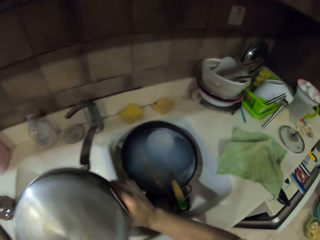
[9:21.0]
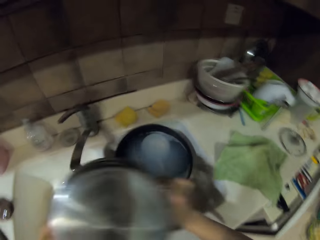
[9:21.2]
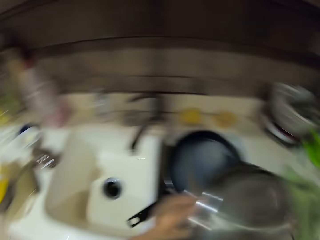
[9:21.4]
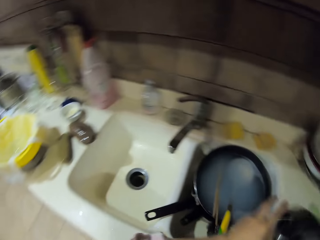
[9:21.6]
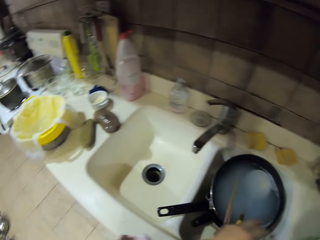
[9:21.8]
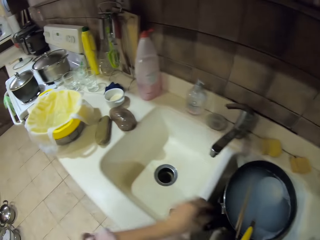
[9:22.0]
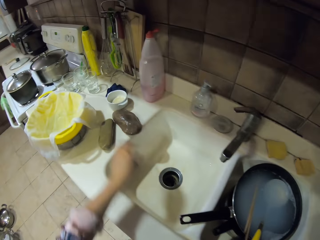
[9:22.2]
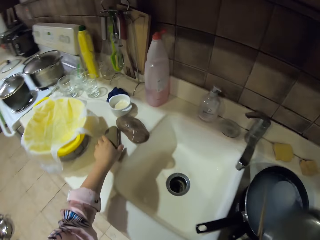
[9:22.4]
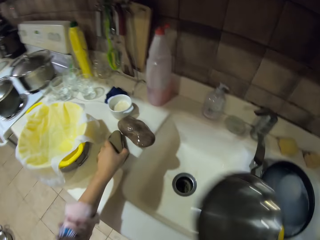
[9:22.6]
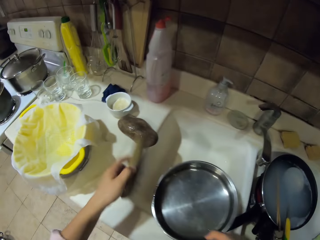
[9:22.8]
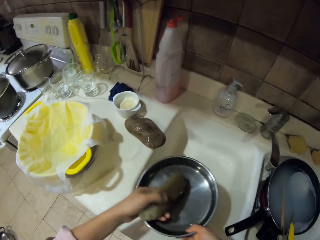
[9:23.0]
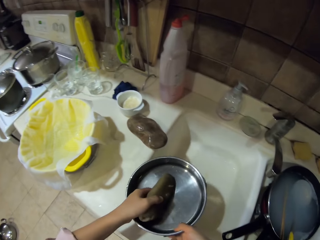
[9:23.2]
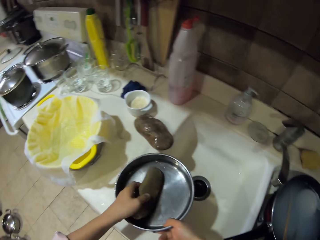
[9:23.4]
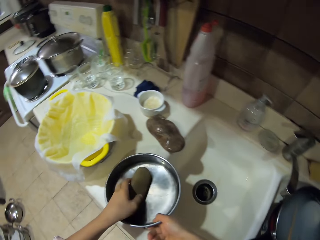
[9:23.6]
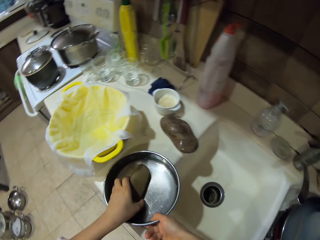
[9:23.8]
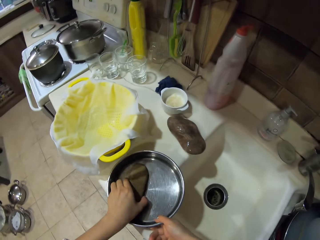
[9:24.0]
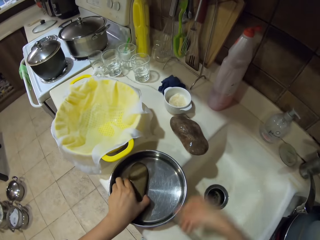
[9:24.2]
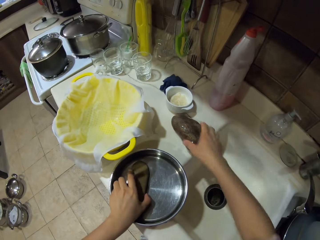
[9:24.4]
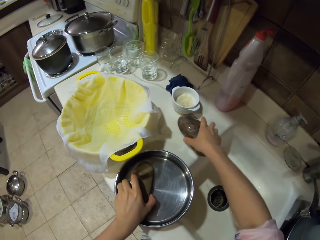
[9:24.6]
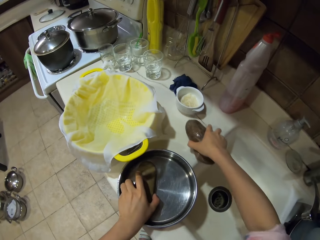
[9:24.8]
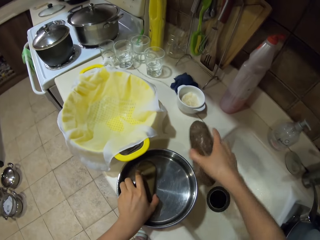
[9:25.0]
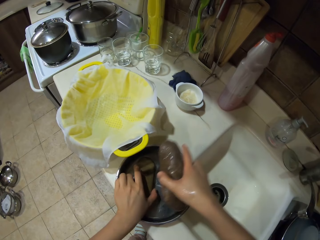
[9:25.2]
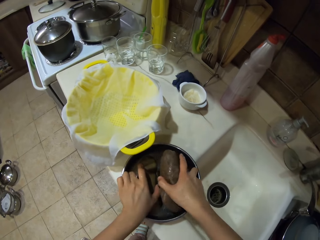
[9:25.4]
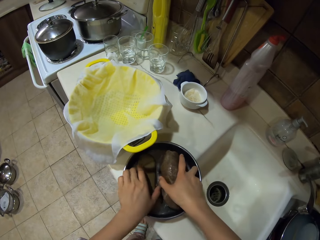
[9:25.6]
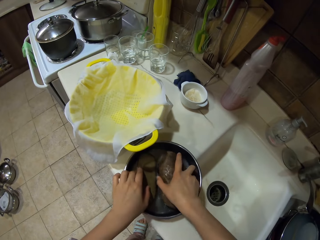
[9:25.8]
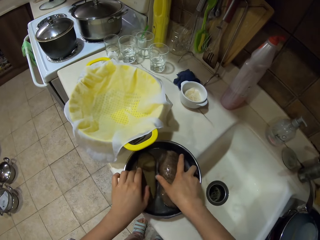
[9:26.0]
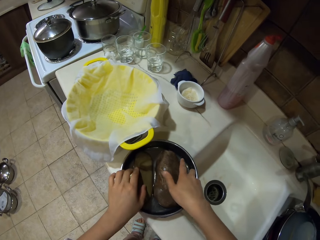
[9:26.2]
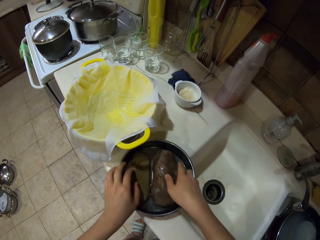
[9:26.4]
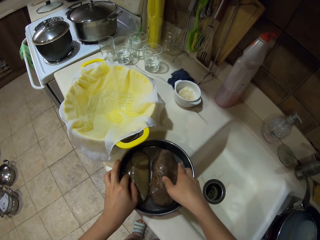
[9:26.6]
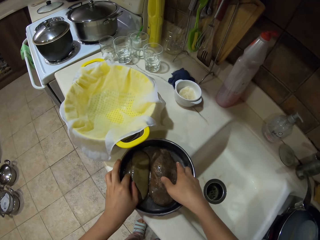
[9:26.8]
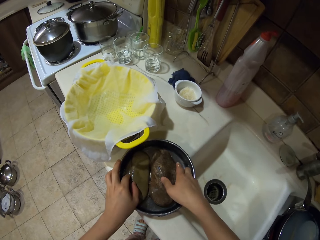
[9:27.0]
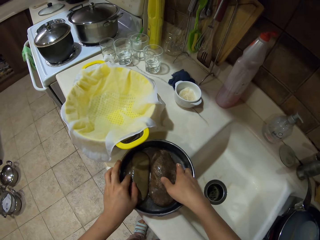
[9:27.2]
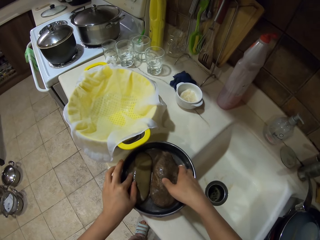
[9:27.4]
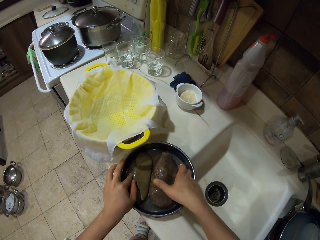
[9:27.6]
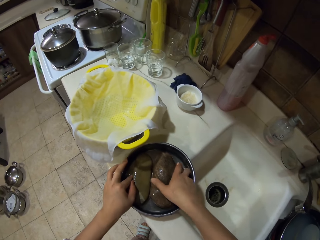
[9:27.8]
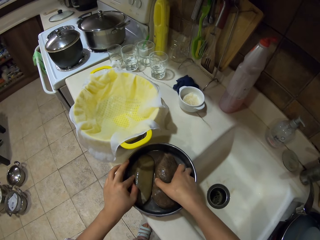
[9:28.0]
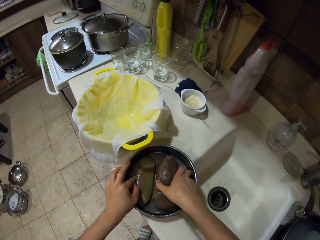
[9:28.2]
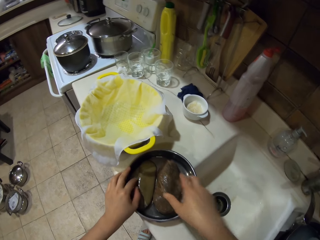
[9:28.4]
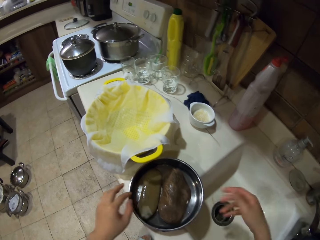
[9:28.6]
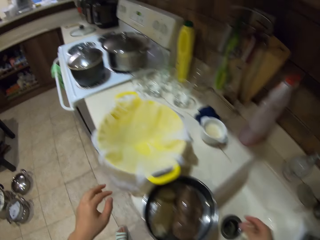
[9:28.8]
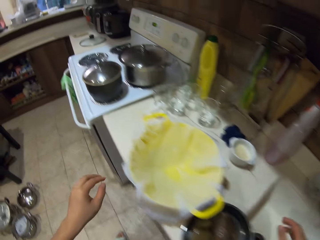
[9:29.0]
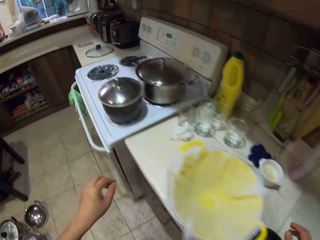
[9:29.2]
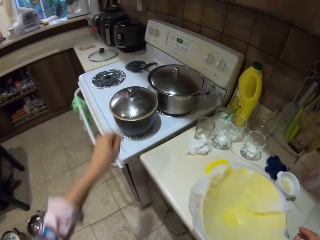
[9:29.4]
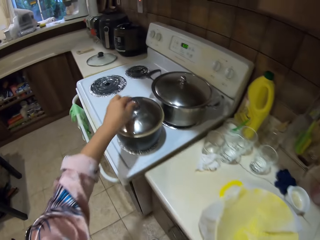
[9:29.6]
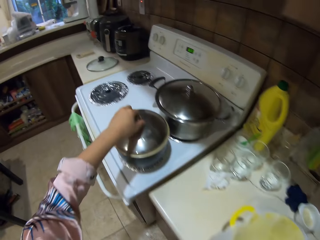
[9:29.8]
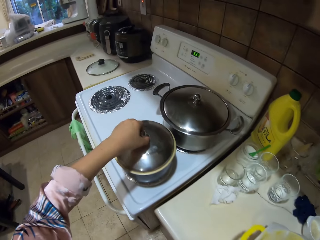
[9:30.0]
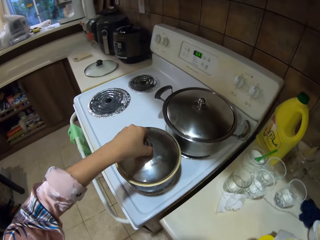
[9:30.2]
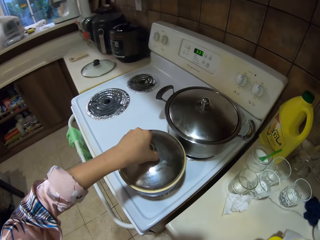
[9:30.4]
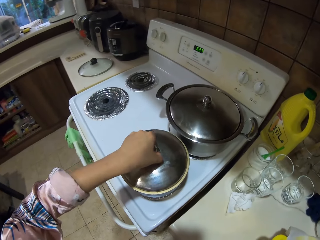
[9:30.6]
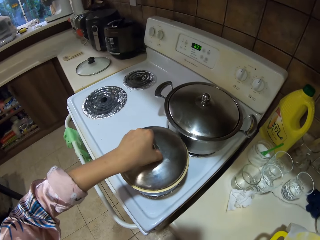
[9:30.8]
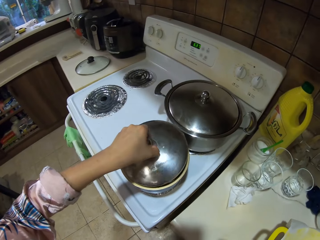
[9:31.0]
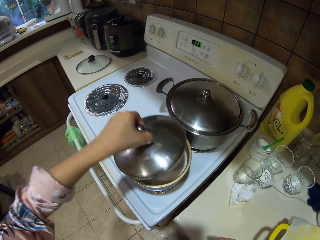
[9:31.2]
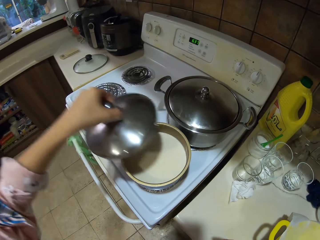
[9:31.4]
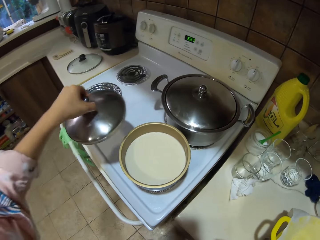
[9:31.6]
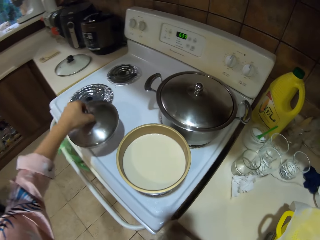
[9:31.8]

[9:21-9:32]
The camera wearer moves around. They pick a stone on the countertop, put the stone in a tray or cooking pot, and put the tray on the countertop. They pick a stone on the countertop and put the stone in the tray. They move around. They pick a pot lid. They open the cooking pot.

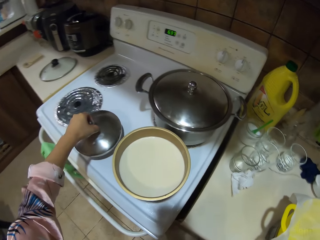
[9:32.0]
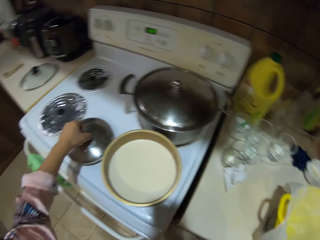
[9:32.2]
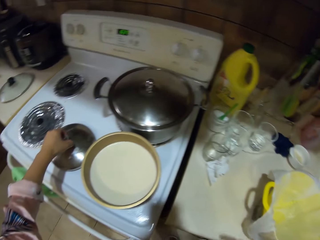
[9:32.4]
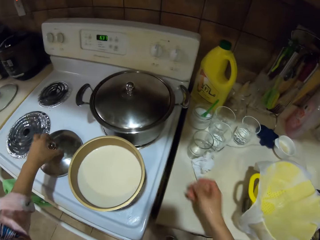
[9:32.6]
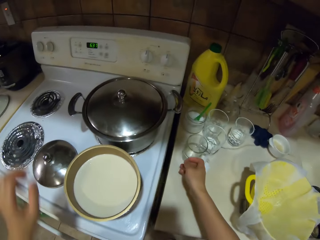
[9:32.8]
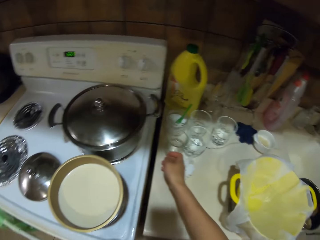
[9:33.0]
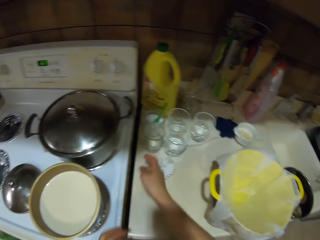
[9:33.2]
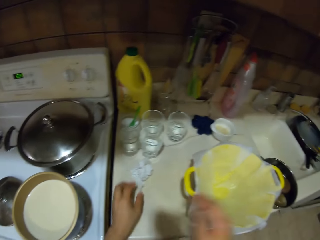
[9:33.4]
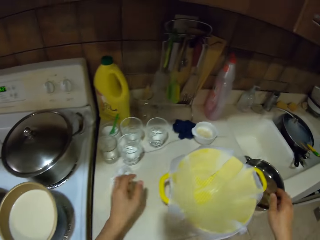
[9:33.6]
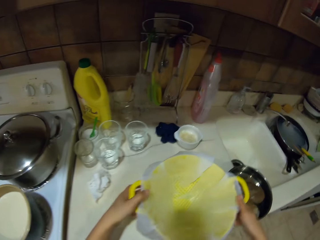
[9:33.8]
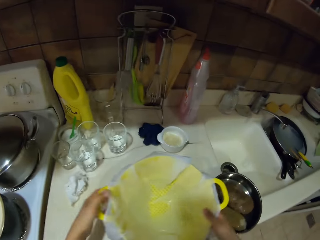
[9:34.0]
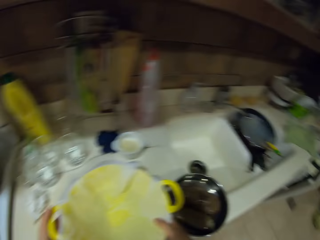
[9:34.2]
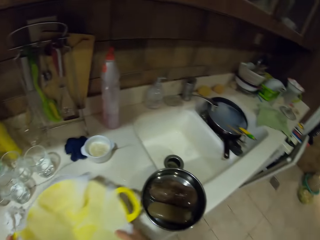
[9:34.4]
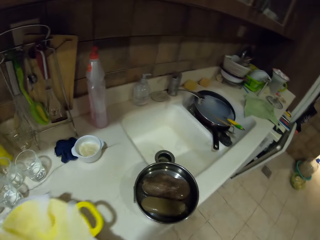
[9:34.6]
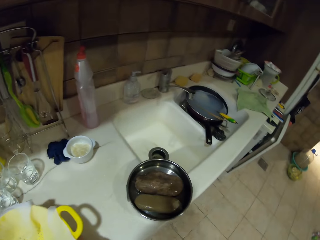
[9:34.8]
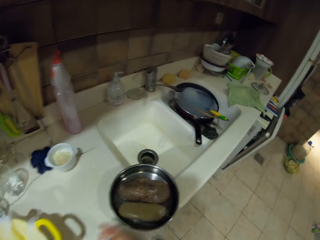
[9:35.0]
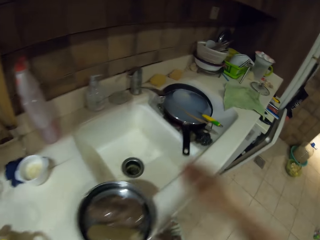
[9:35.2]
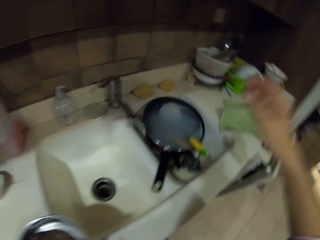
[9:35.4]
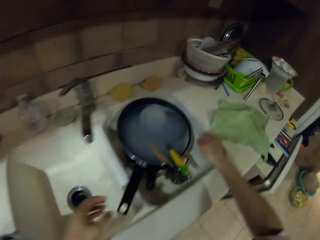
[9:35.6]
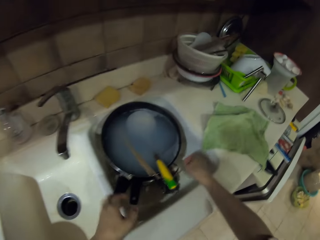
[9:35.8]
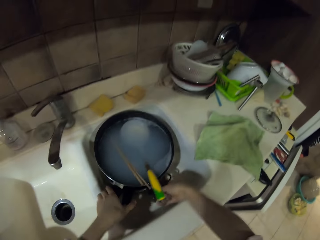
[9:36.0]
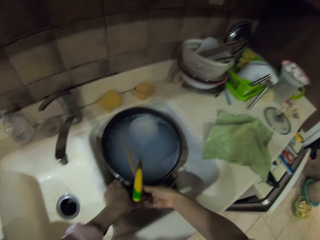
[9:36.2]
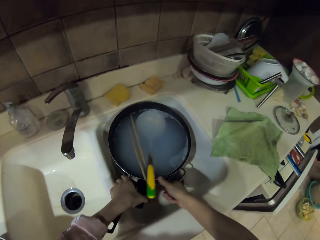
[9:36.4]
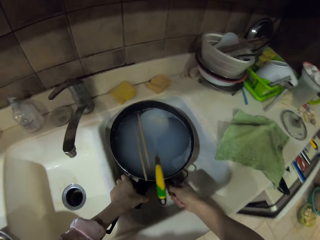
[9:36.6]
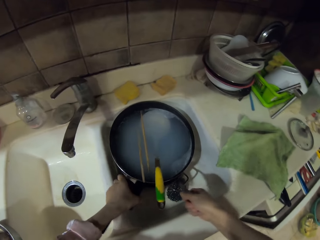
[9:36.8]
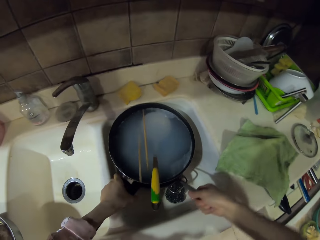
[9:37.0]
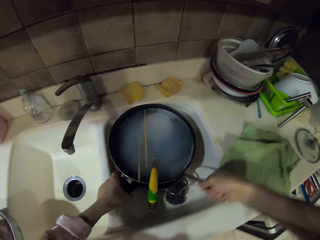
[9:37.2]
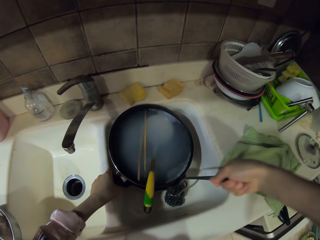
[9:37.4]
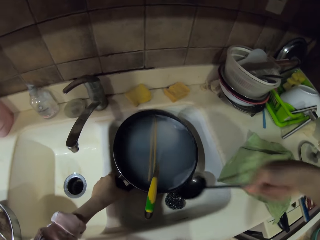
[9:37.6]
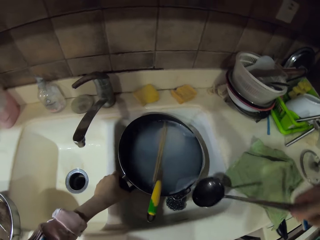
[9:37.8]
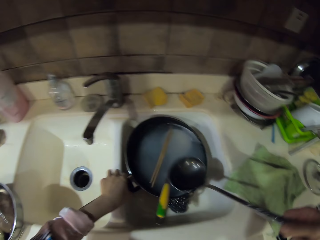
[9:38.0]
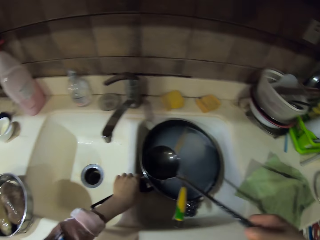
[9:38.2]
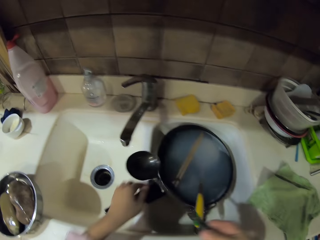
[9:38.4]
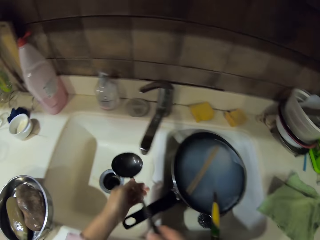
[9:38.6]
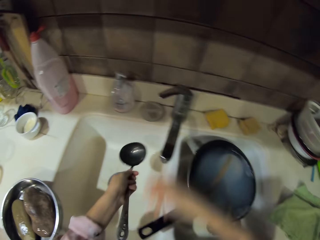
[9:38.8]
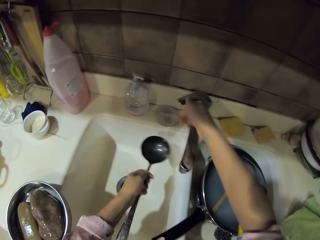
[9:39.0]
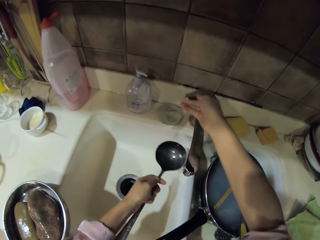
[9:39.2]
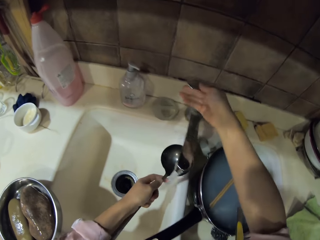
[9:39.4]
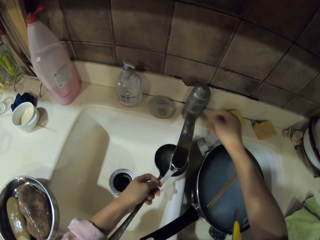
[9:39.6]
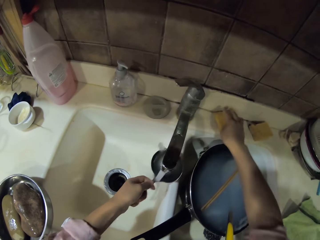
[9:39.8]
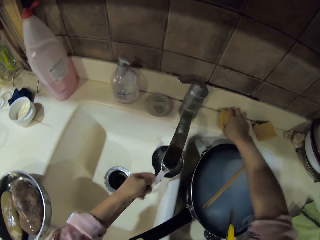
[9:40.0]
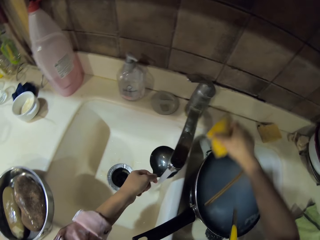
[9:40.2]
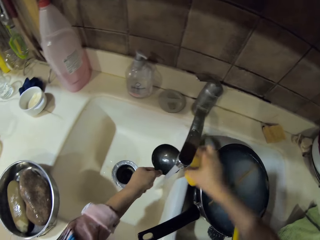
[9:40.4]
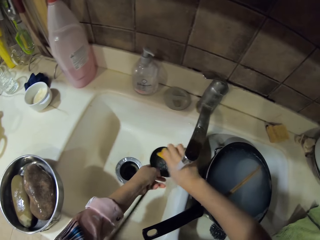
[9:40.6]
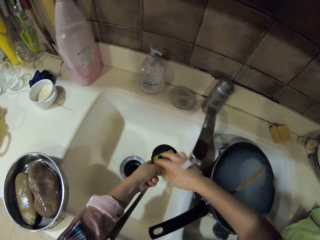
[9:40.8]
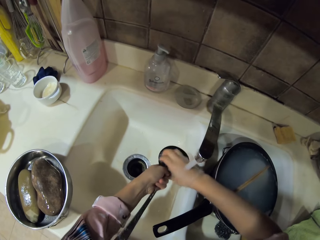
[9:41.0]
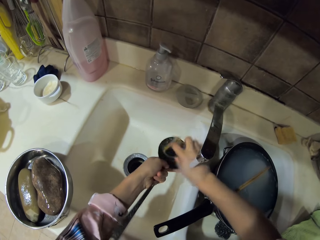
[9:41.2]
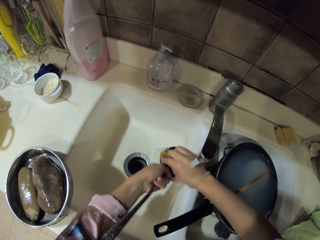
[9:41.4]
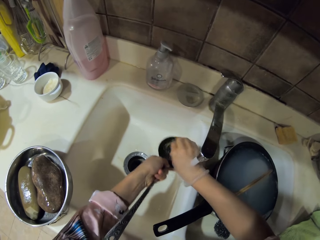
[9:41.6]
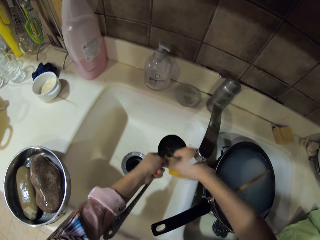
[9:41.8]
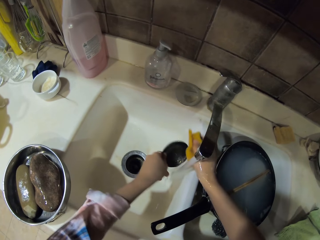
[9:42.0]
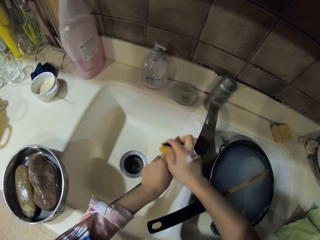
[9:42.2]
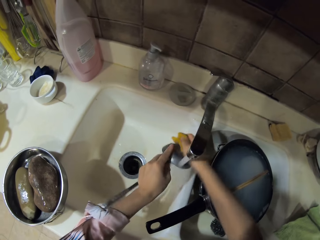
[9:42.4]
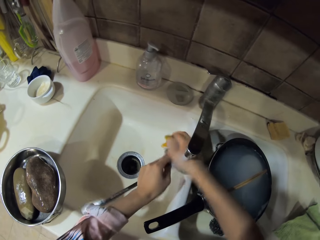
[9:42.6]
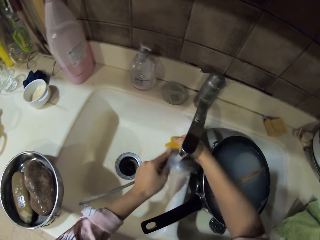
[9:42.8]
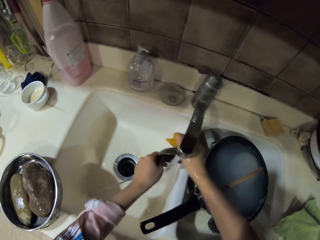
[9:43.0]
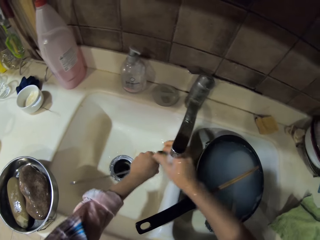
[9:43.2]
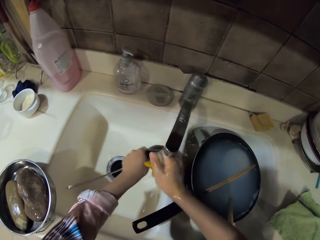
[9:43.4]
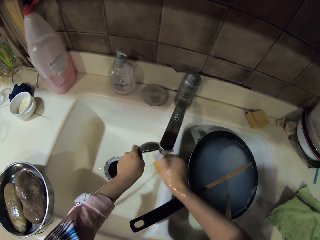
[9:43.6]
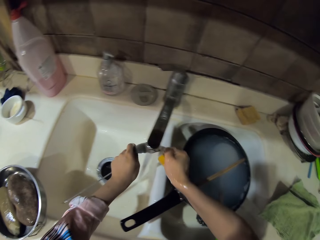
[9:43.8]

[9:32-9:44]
The camera wearer puts the pot lid on the cooktop. They move a glass on the countertop. They move the sieve dish aside on the countertop. They move around. They move a spoon in a pan. They pick a soup scoop spoon. They open the faucet. They rinse the soup spoon in a sink. They pick the sponge. They wash the soup spoon with the sponge.
